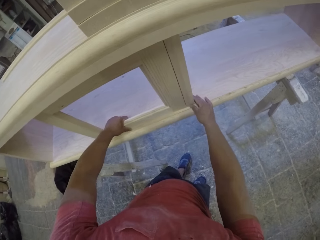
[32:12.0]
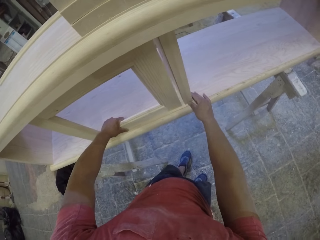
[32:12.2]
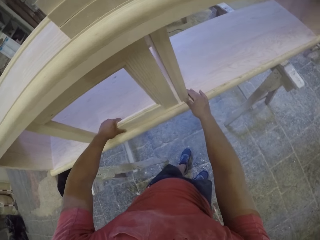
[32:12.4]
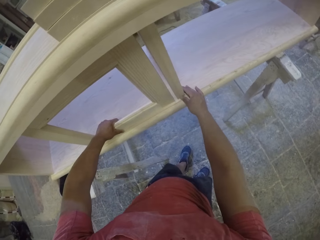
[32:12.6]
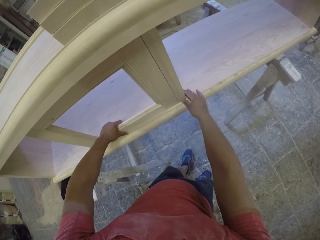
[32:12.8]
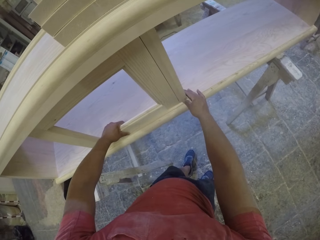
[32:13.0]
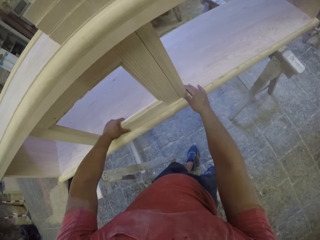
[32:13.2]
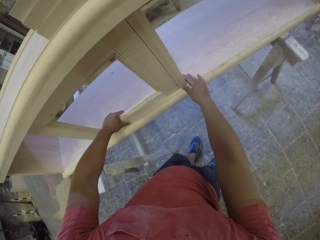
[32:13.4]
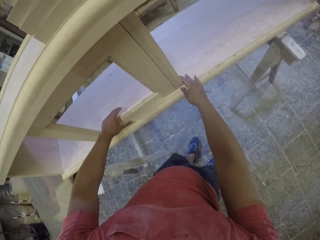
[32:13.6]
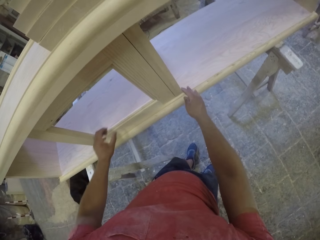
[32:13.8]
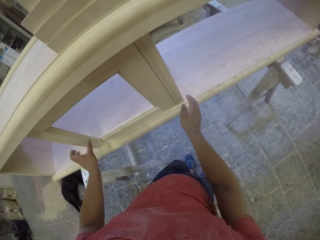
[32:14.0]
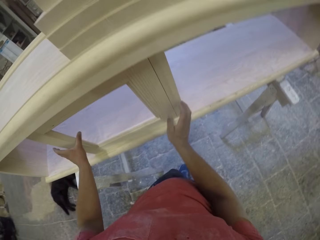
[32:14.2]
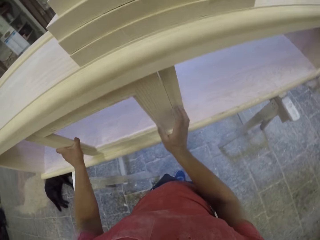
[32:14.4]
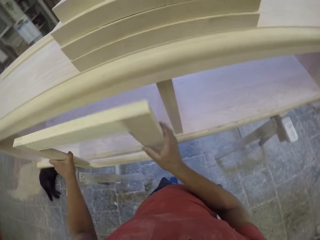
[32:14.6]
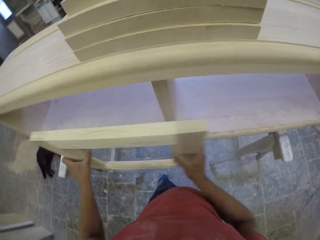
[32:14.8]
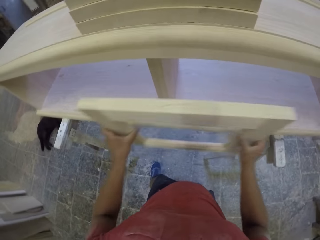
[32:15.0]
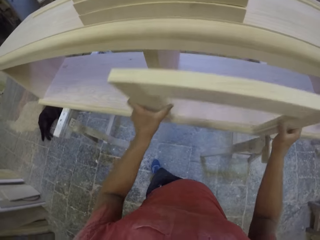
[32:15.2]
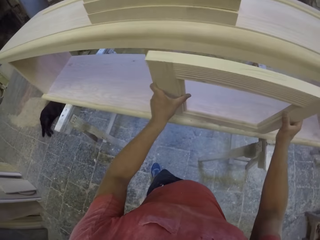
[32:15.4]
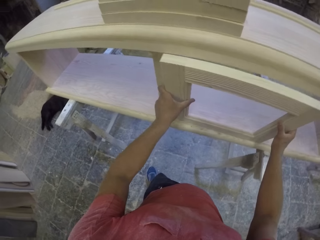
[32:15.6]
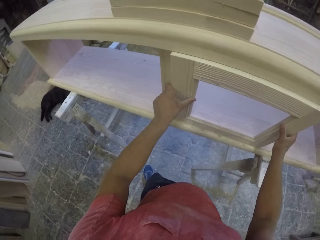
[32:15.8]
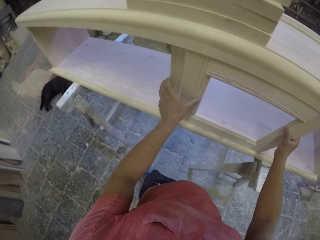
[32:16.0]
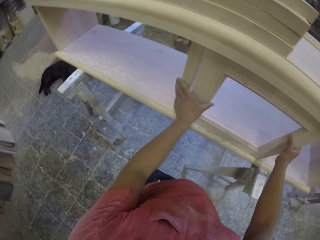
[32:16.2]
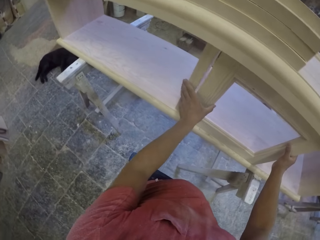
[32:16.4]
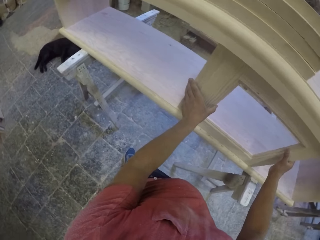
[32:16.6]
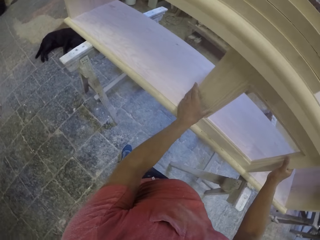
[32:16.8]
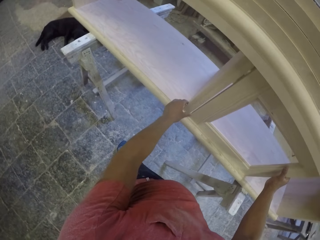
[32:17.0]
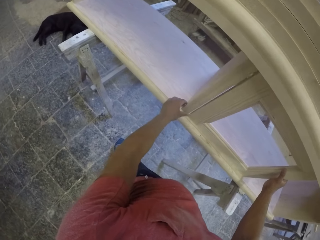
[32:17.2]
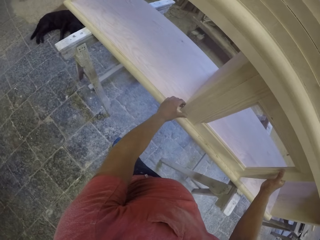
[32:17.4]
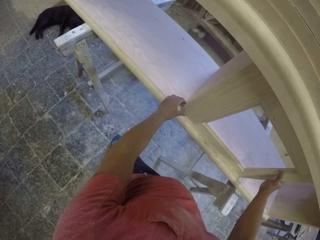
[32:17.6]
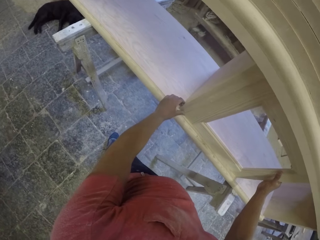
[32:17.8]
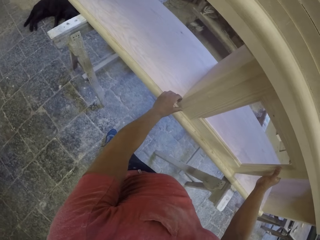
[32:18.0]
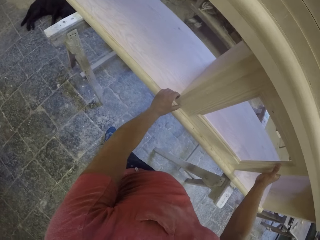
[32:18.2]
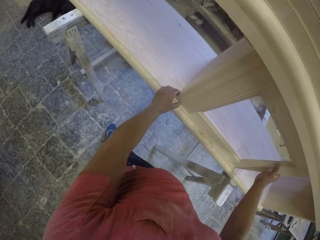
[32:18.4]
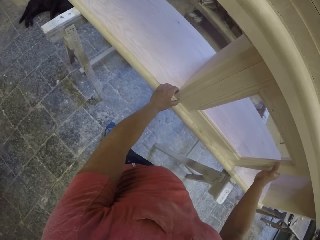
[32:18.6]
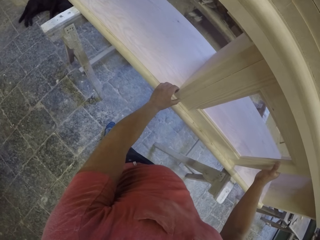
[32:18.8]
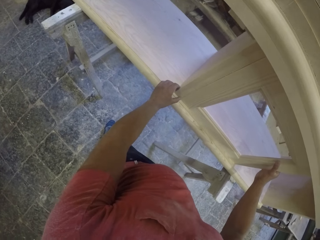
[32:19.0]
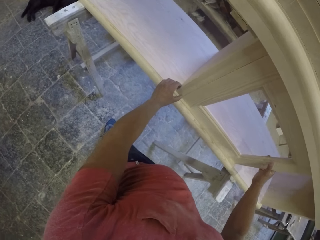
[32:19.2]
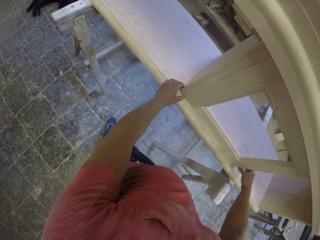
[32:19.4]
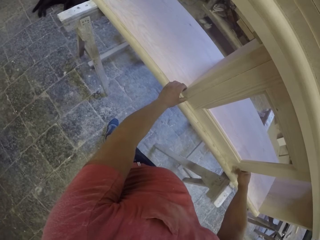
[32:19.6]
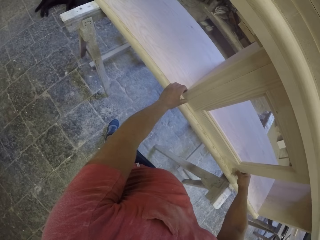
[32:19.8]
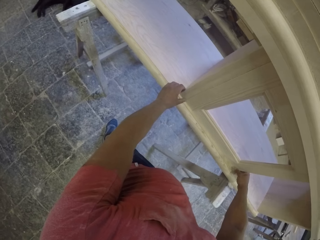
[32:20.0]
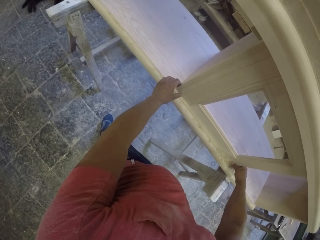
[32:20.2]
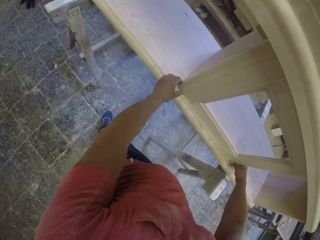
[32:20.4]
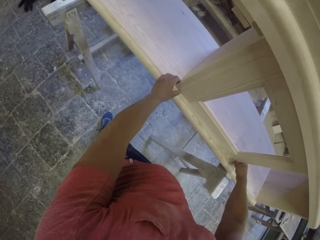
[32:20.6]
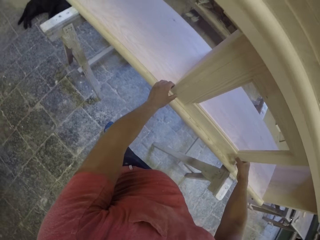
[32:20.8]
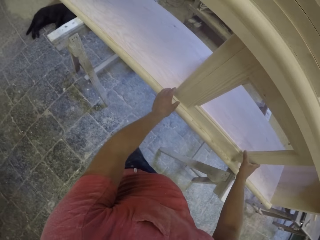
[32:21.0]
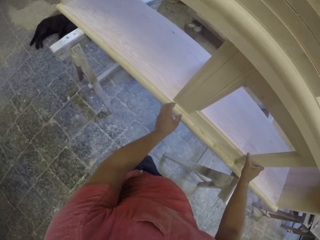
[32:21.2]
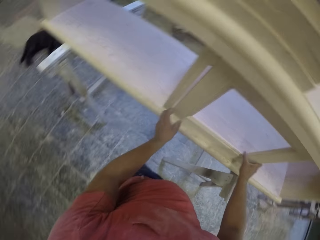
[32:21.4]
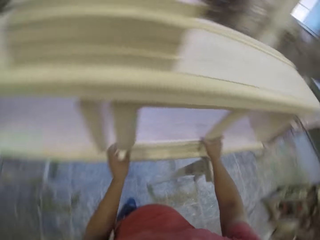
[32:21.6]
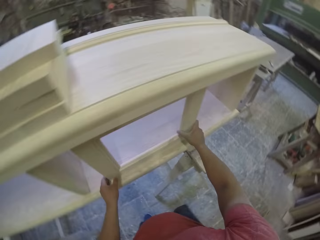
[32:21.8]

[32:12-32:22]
The camera wearer affixes a wood frame on furniture. They remove the wood frame. They affix the wood frame on the furniture.

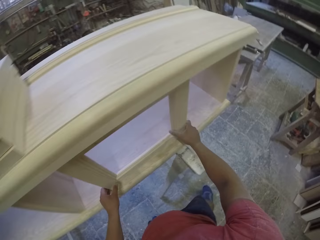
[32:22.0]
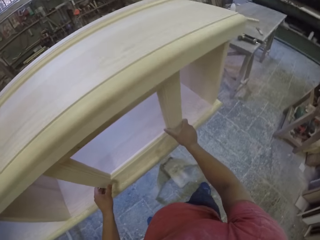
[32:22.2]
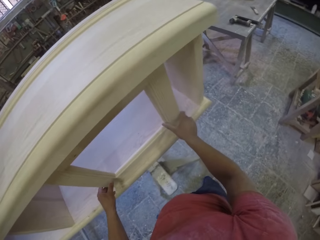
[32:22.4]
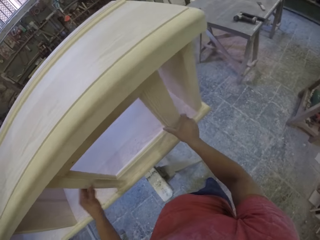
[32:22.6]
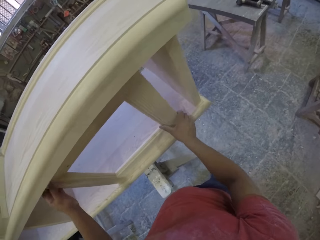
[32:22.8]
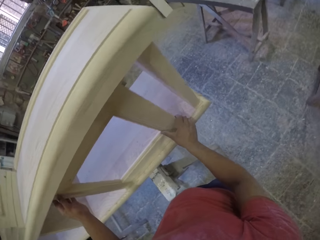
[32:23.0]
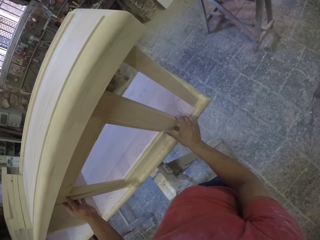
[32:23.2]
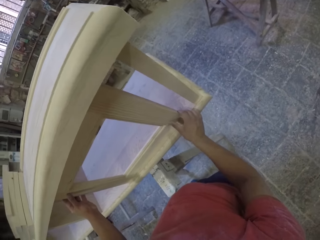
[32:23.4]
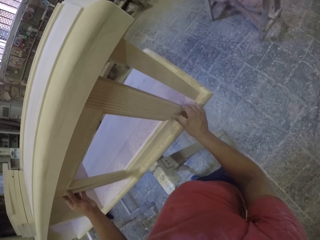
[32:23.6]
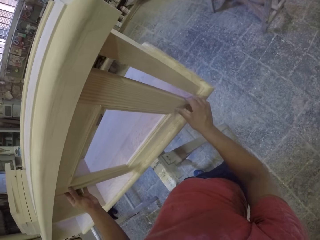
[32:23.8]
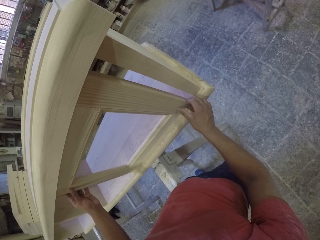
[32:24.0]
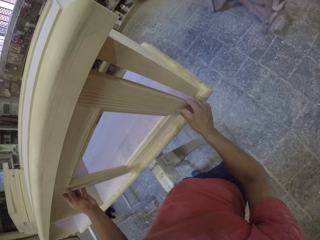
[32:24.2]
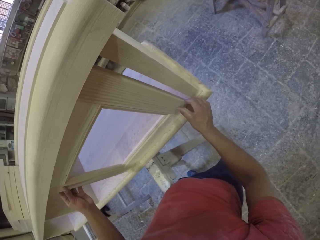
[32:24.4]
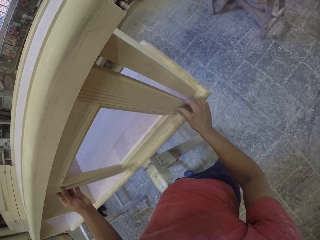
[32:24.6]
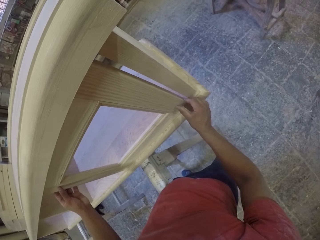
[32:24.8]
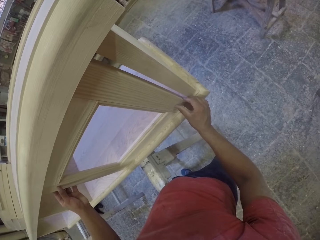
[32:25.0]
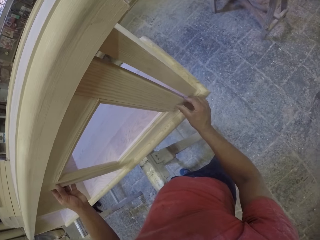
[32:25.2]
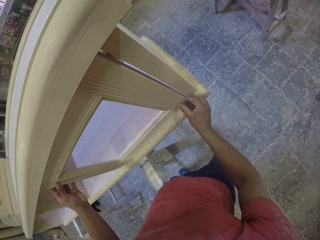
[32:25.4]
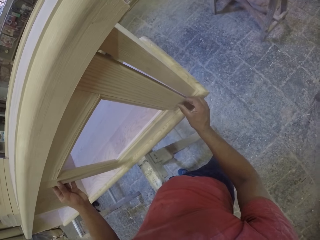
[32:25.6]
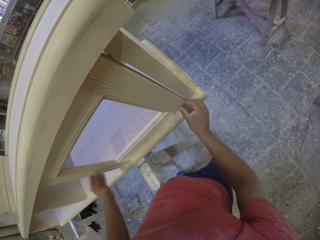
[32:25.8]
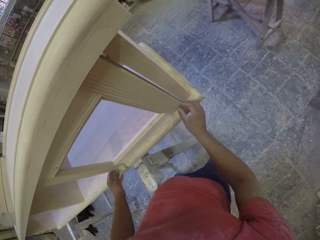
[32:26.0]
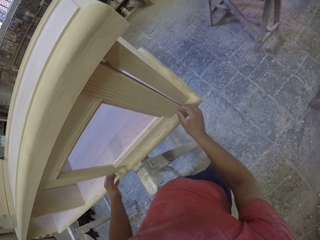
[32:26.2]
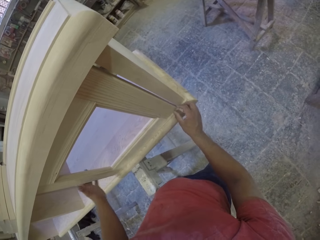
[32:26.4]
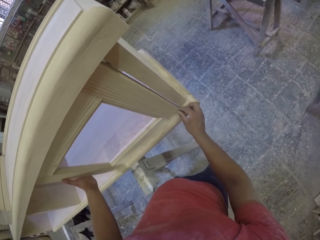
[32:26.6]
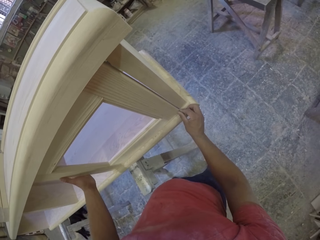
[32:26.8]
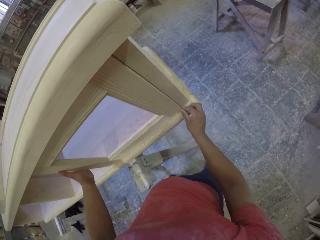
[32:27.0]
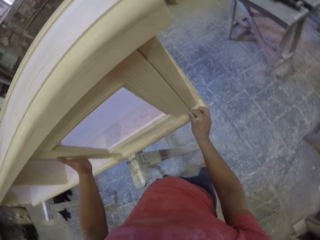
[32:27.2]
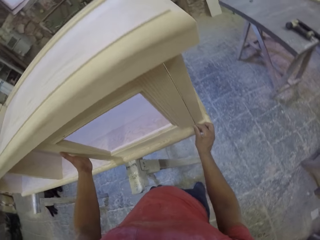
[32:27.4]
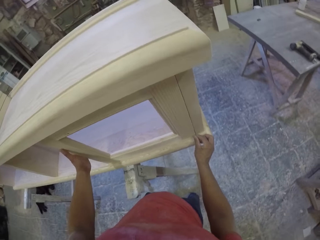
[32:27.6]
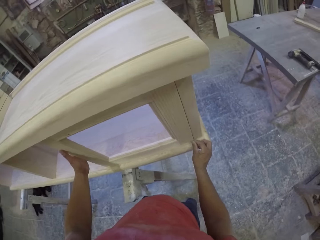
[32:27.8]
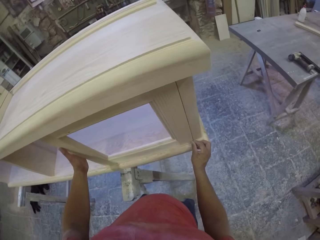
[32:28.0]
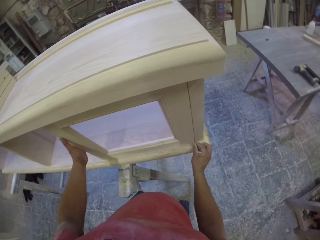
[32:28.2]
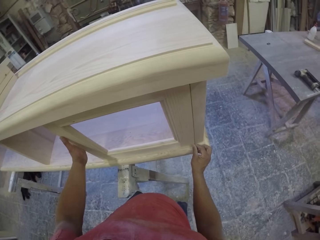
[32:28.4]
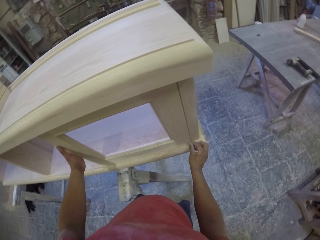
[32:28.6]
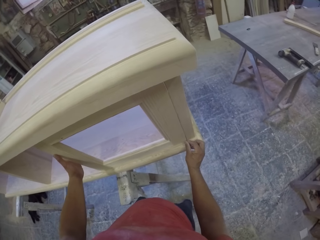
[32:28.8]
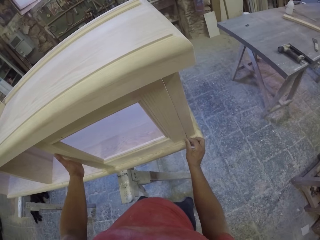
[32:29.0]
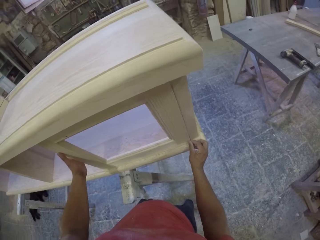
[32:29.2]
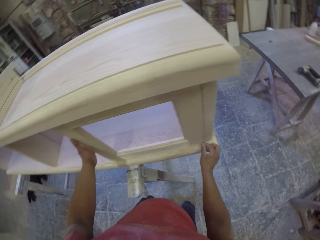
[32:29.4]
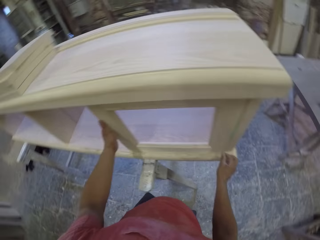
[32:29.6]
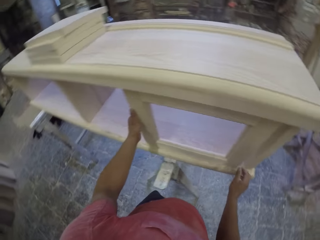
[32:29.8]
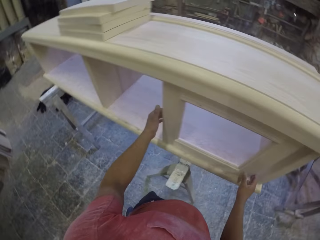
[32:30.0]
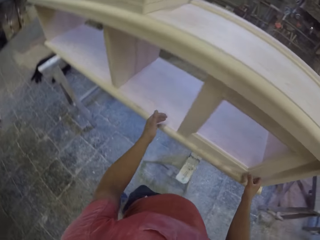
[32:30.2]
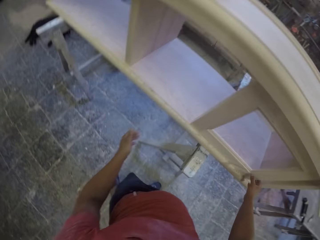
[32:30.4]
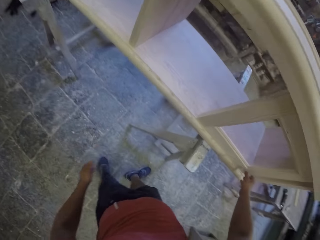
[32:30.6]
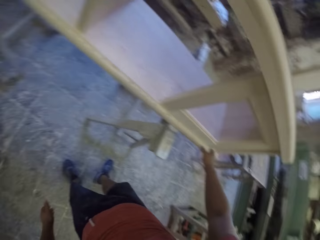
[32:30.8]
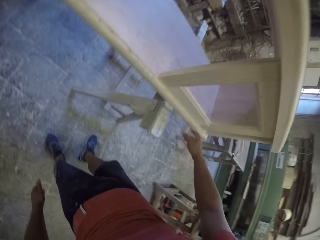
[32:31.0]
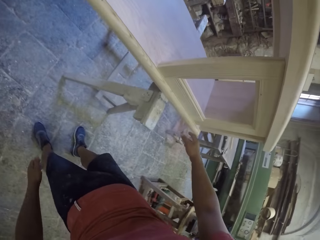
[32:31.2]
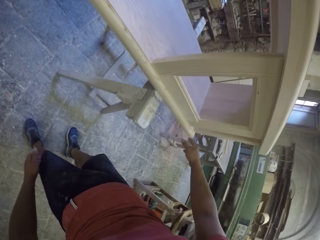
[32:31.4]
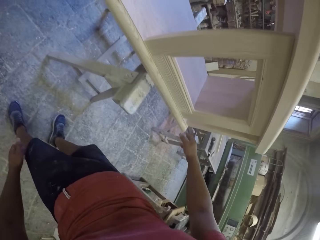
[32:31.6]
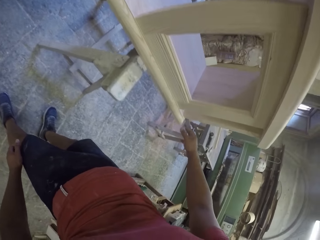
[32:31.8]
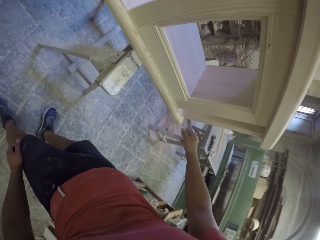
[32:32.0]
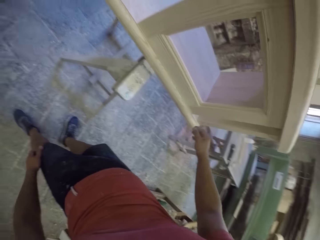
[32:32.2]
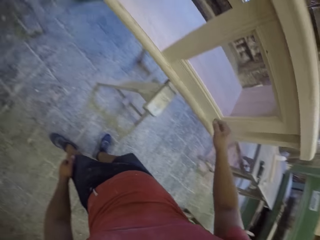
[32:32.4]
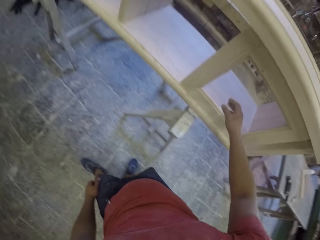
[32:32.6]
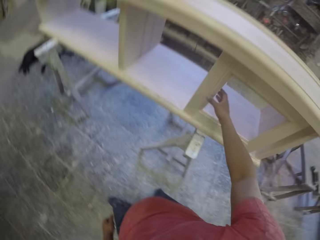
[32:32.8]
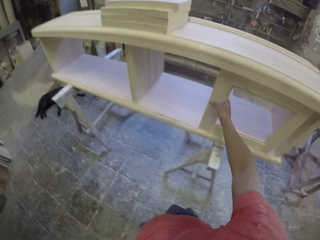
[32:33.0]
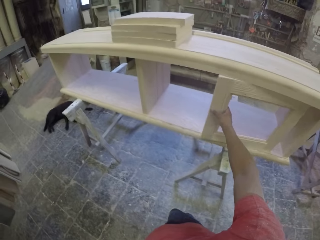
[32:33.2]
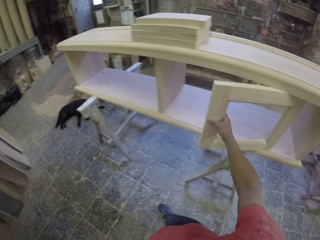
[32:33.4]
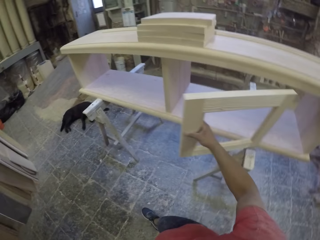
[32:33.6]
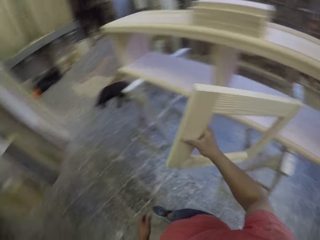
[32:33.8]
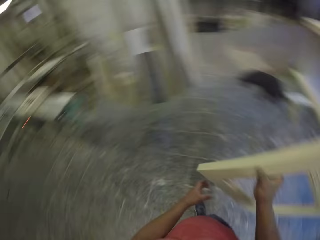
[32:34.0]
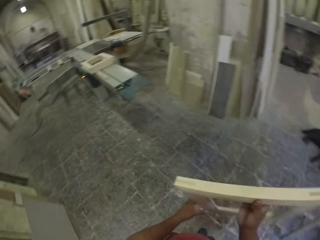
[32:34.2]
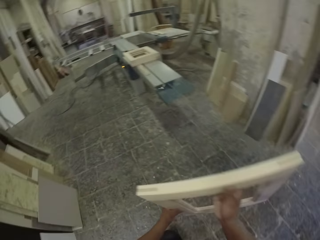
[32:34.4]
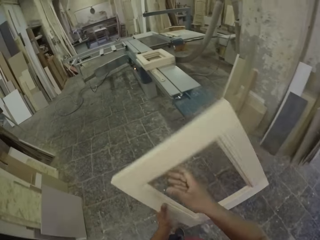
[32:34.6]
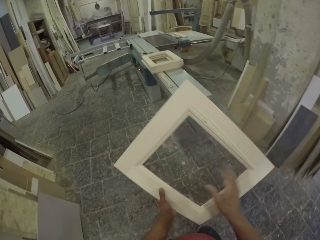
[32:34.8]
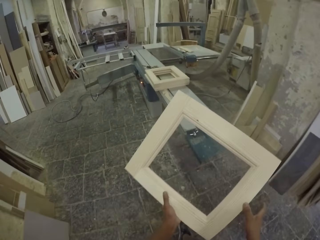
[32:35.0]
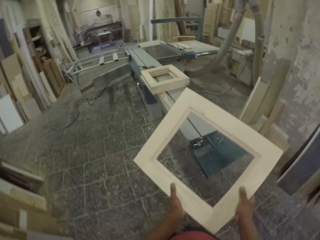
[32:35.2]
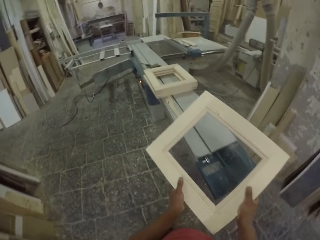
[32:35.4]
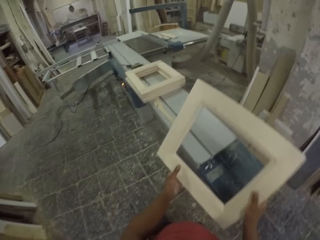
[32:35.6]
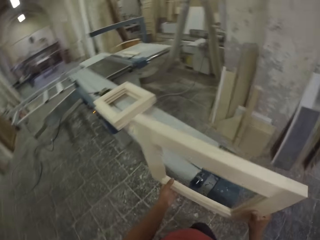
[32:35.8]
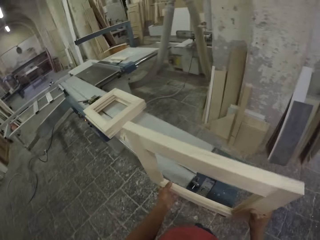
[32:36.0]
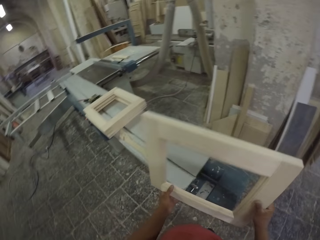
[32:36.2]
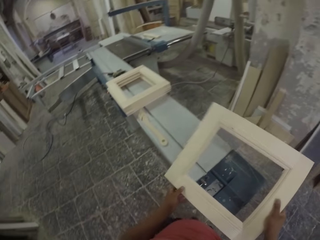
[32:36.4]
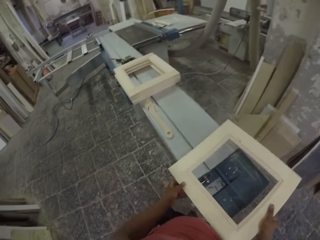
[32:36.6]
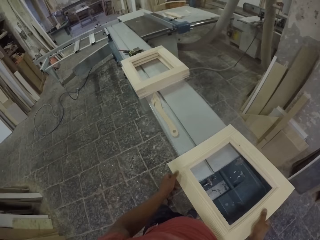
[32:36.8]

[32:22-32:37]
The camera wearer moves a wood frame on furniture. They affix the wood frame on the furniture. They look around. They turn around. They look at the piece of wood. They remove the wood frame. They pick up the piece of wood. They walk in the workshop holding the piece of wood.
